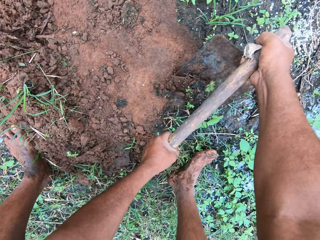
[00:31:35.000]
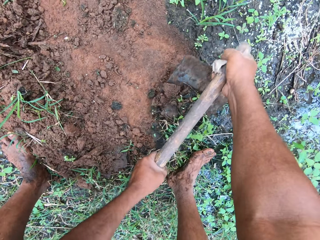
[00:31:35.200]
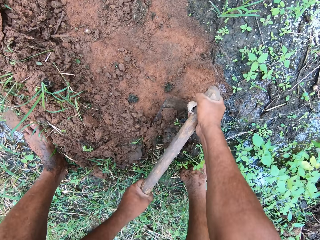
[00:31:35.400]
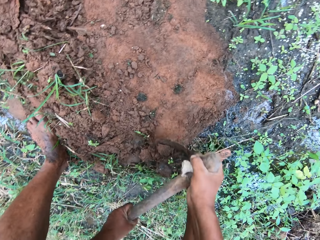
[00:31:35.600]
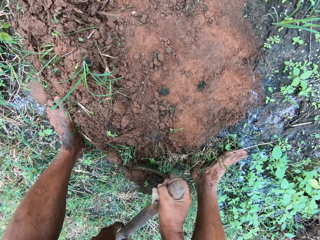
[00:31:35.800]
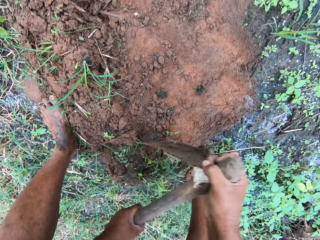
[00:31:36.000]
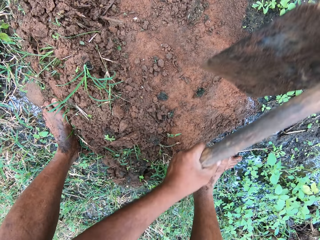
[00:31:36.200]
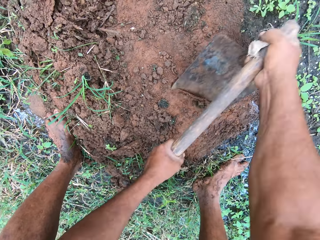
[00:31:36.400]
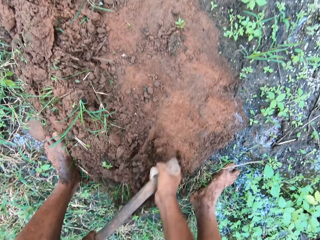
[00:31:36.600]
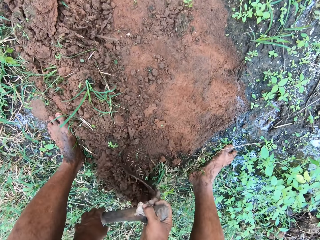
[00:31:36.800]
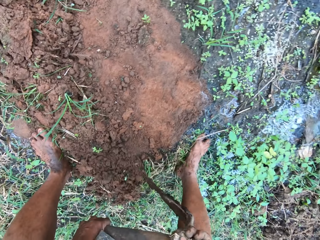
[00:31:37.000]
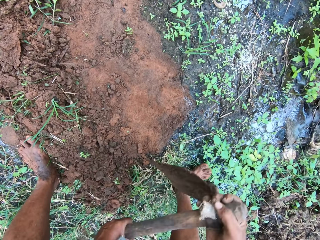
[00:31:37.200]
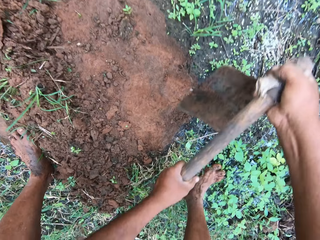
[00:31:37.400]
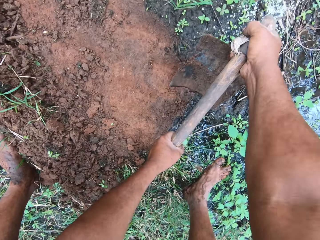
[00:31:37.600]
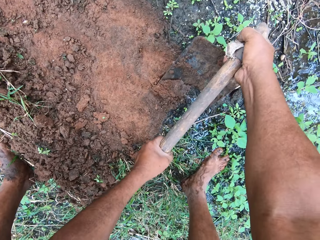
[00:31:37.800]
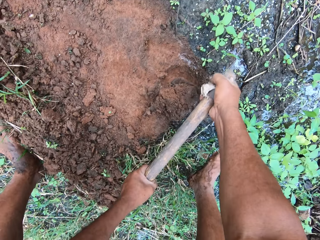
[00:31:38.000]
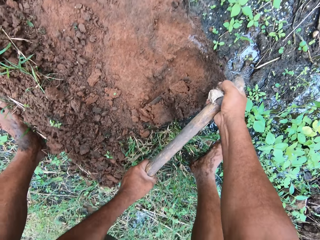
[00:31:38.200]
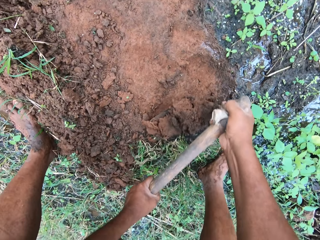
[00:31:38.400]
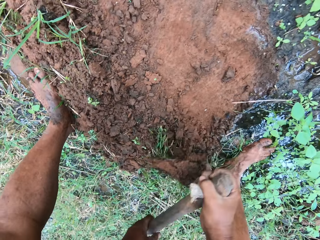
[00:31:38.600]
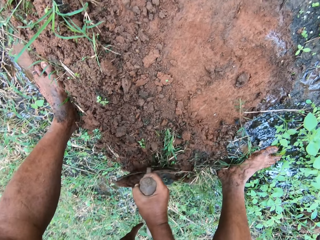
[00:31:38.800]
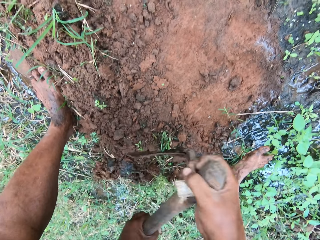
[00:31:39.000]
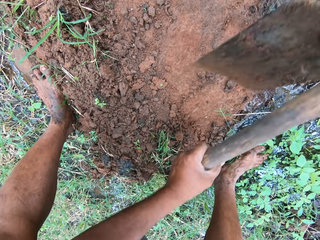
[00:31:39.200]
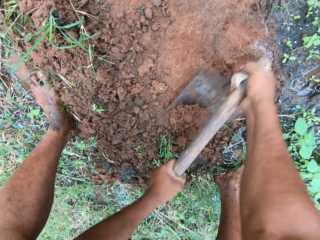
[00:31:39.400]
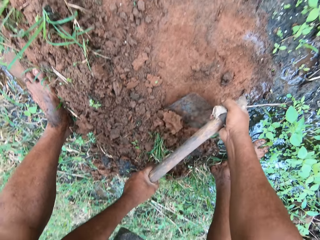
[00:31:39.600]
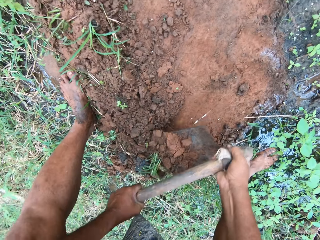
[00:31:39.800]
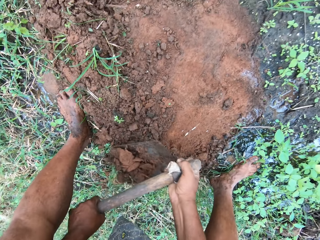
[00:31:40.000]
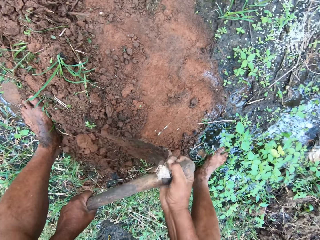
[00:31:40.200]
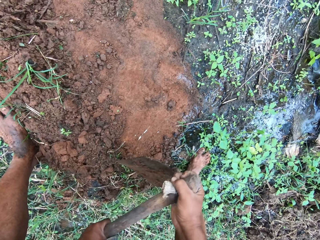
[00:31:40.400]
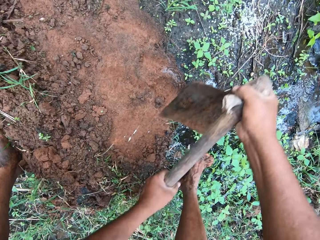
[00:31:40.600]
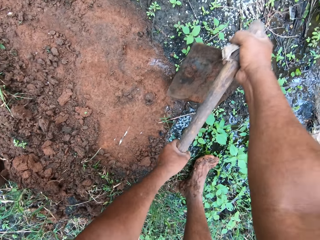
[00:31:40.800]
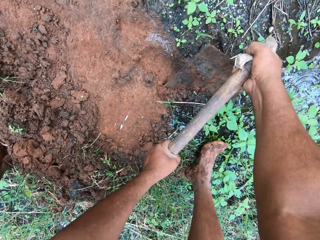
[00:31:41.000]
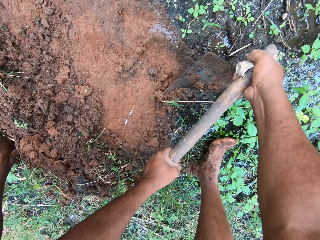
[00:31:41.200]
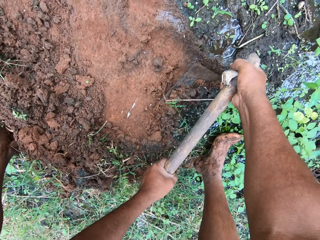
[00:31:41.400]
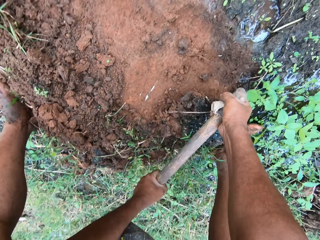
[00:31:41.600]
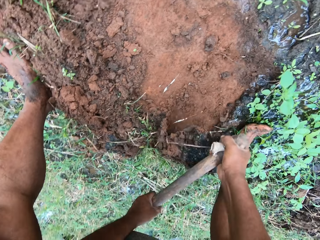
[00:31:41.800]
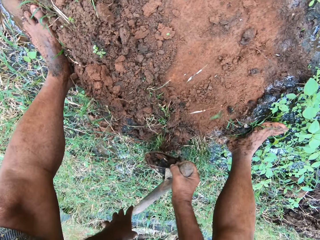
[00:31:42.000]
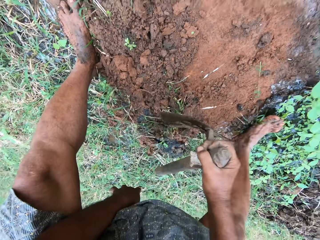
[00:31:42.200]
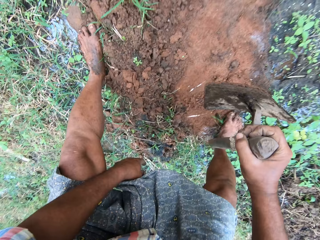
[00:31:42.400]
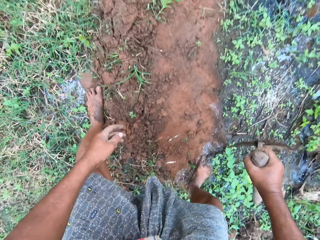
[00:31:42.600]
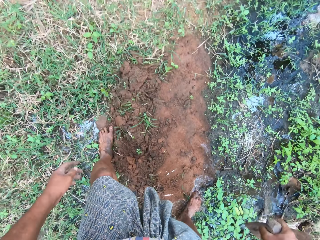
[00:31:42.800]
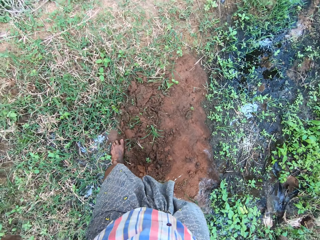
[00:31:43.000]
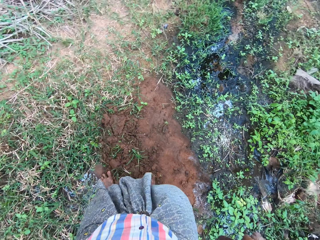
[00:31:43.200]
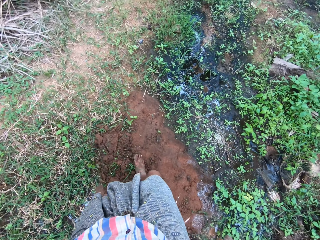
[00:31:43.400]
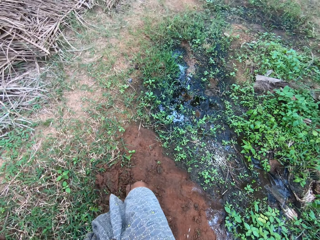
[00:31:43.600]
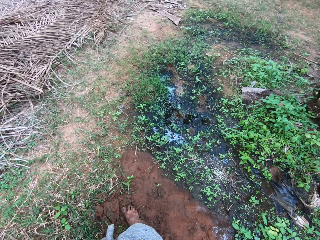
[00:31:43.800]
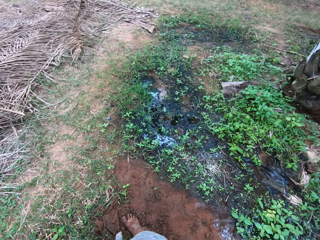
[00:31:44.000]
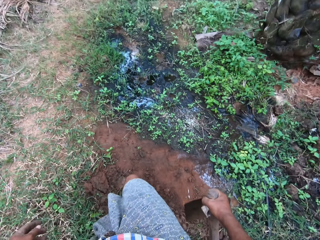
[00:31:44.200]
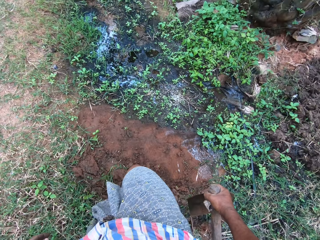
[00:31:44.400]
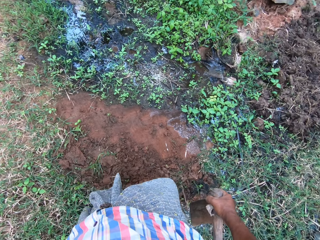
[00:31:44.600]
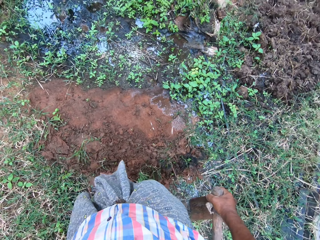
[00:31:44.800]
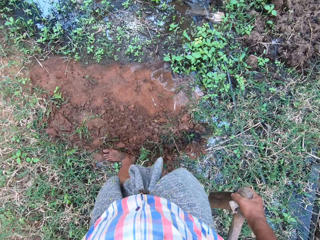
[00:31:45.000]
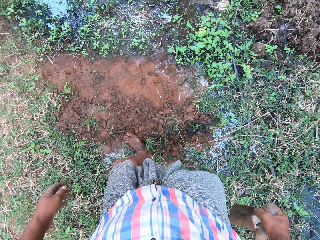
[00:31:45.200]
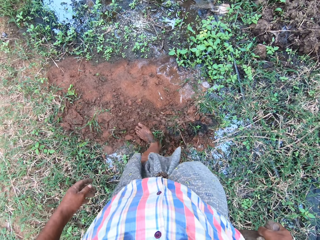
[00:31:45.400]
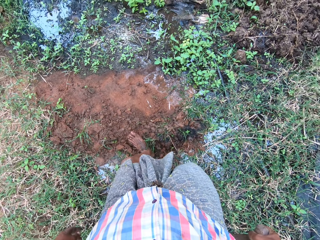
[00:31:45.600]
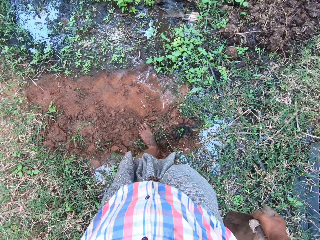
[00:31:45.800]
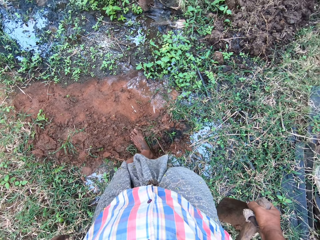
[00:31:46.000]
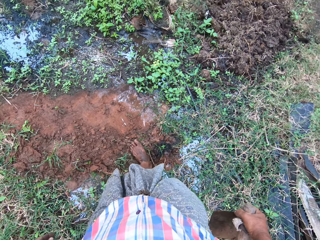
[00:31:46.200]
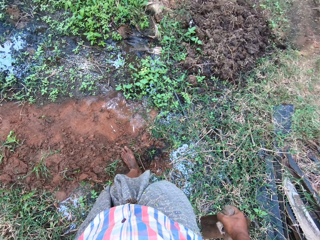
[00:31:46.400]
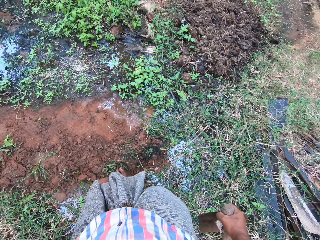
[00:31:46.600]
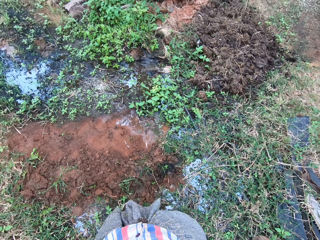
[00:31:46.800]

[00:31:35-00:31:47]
The camera wearer presses soil with his foot.

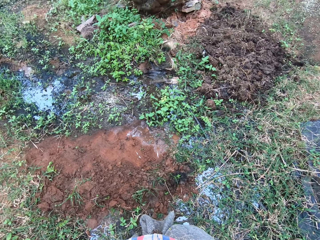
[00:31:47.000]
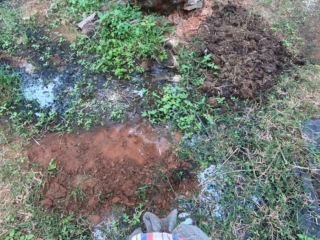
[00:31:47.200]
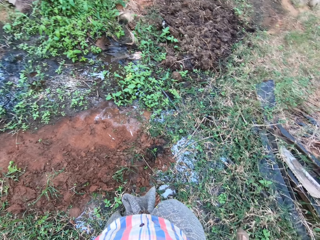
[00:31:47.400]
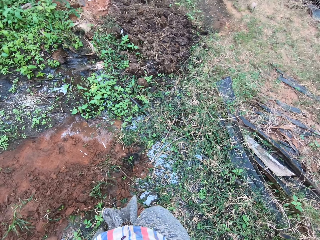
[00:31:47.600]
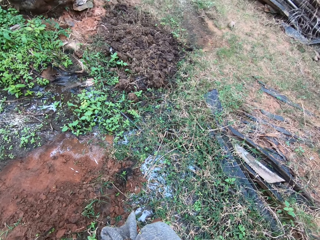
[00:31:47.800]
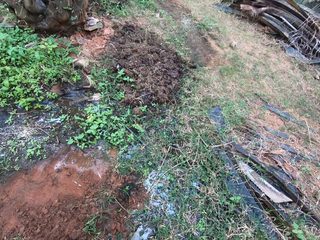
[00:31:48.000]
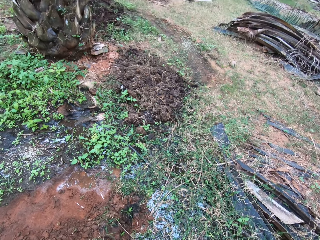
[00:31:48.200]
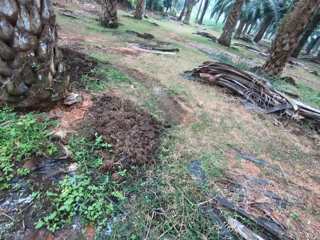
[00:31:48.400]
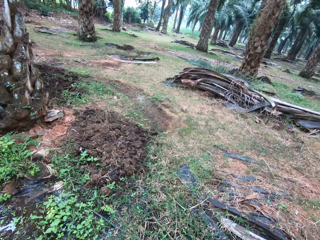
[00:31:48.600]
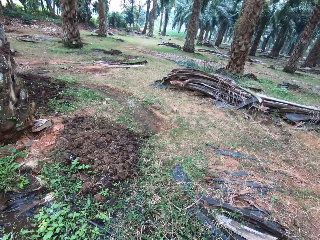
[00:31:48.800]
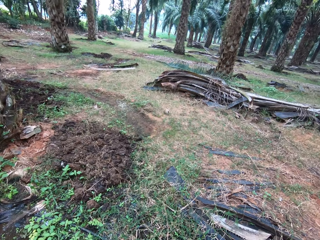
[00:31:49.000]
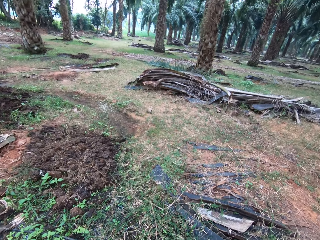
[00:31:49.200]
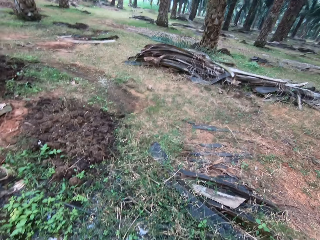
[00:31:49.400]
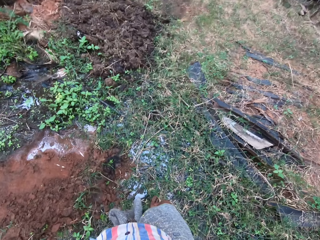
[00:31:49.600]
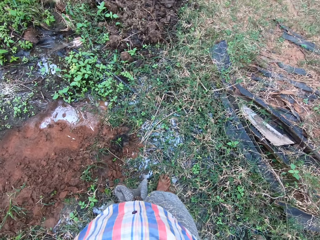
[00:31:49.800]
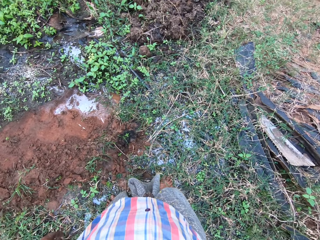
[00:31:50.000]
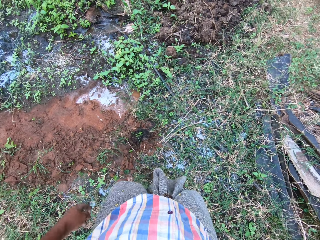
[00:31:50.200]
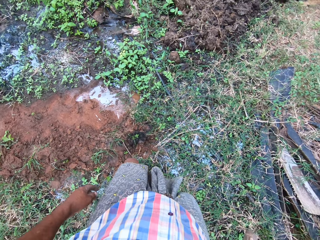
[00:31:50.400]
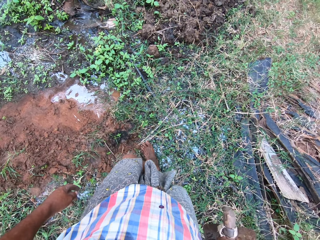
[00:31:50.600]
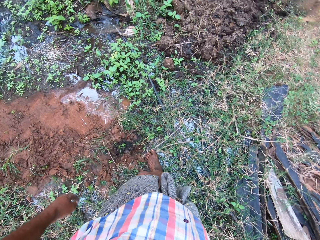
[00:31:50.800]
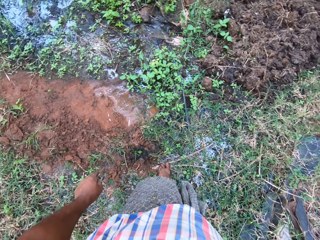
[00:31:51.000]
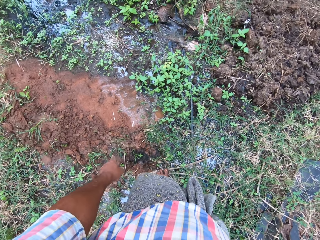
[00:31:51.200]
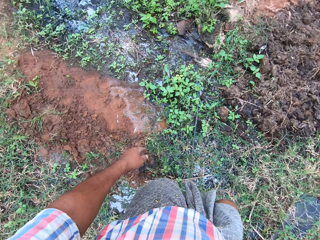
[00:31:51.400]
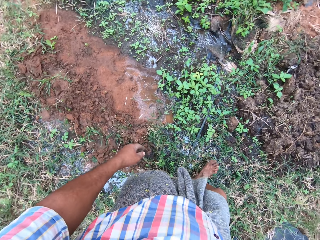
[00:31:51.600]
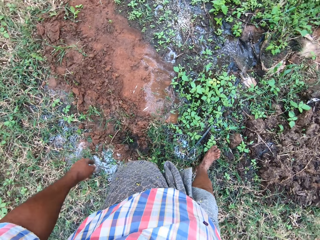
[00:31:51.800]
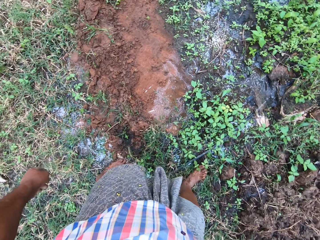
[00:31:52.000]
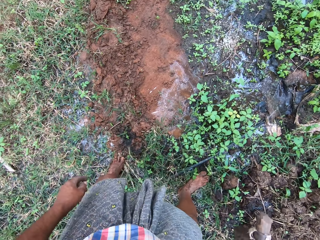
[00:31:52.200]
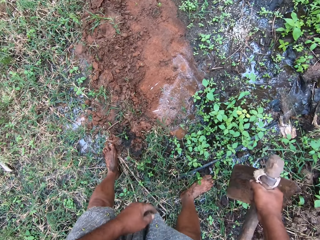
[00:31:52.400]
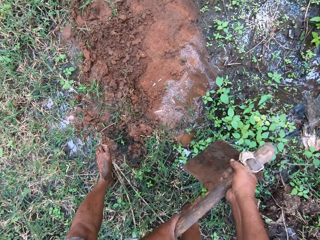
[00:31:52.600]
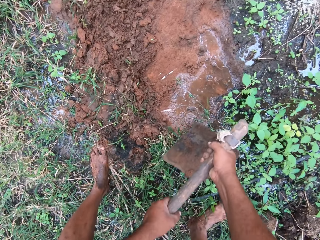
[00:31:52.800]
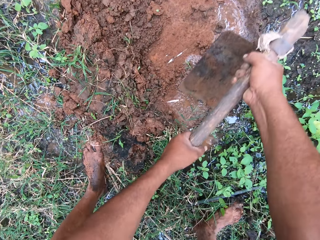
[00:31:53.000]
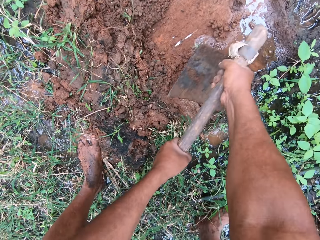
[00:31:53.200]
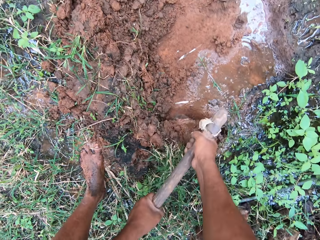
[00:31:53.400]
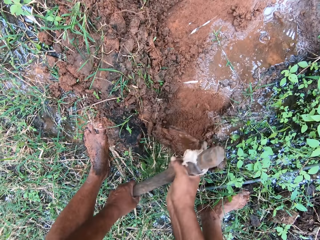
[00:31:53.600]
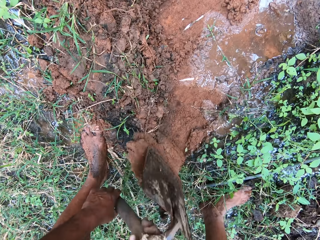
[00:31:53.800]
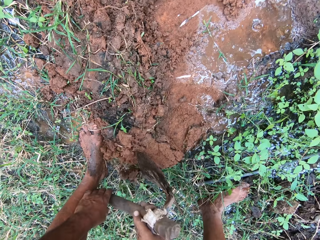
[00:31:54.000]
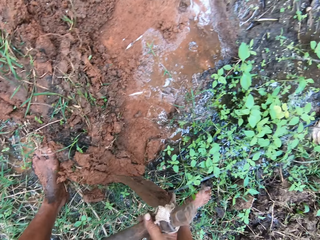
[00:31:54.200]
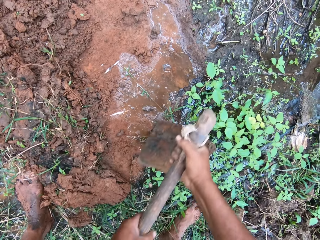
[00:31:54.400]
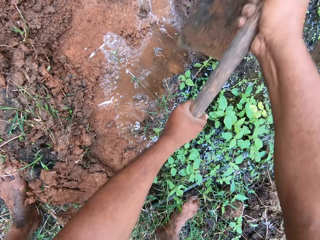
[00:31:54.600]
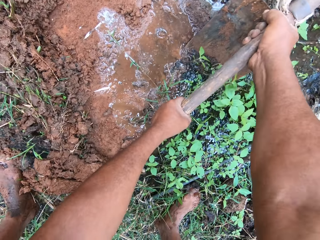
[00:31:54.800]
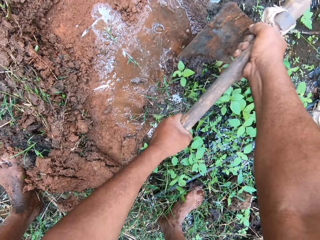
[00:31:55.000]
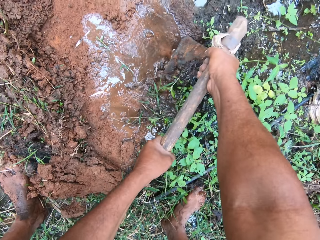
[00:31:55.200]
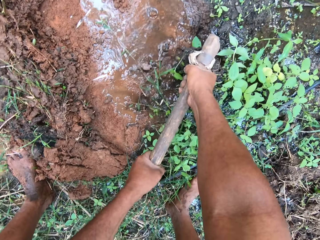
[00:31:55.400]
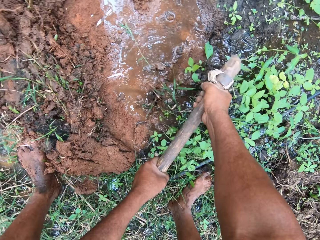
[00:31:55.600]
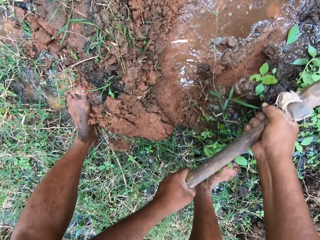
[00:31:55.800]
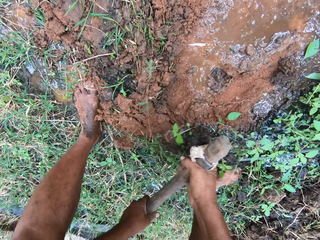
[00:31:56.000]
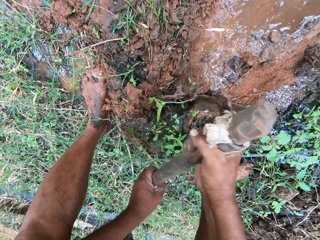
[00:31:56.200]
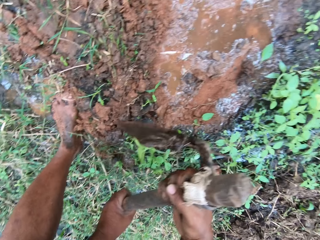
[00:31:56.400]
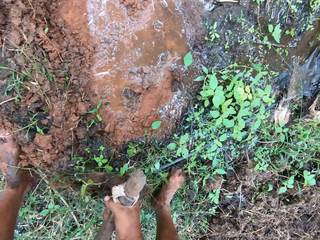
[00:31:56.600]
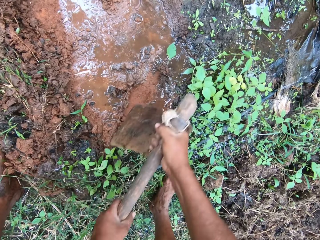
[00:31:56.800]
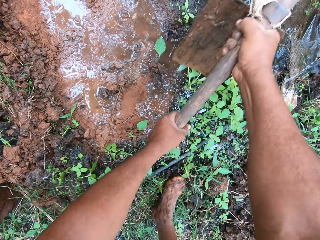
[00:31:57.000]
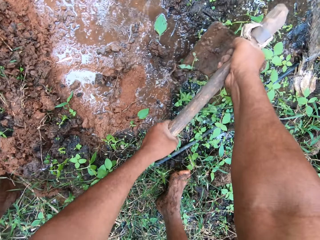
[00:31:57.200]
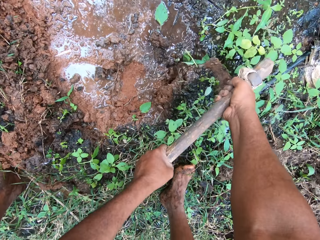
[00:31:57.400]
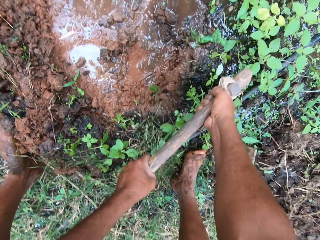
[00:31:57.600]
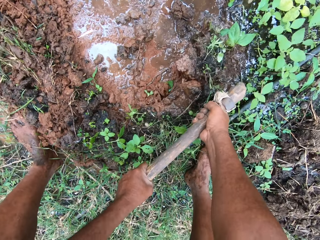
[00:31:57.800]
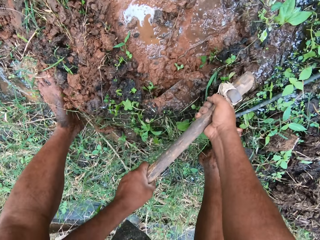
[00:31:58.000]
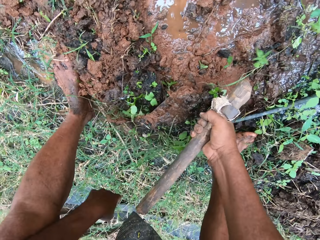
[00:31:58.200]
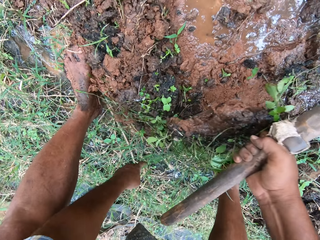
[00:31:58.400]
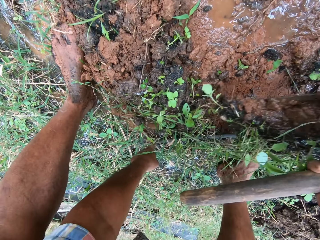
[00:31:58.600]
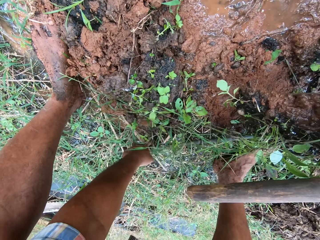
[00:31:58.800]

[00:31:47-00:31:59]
The camera wearer moves to his left a bit. He continues clearing grasses with the hoe. He digs the ground with the garden hoe.
